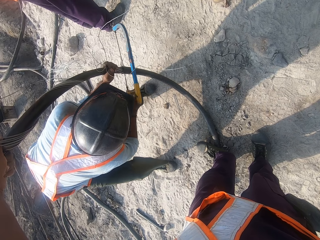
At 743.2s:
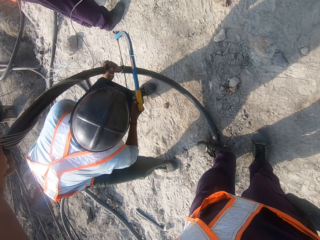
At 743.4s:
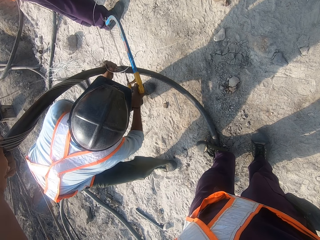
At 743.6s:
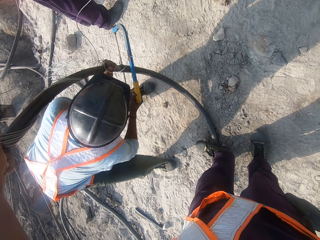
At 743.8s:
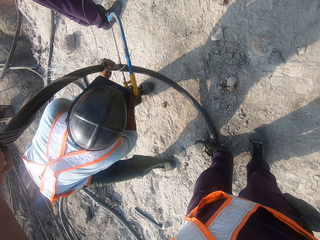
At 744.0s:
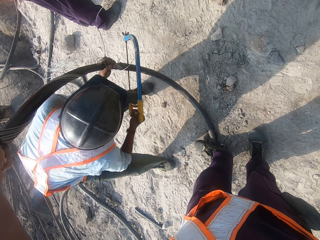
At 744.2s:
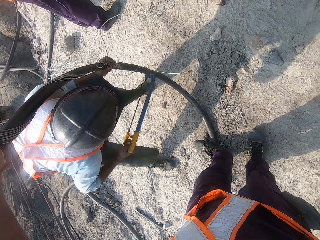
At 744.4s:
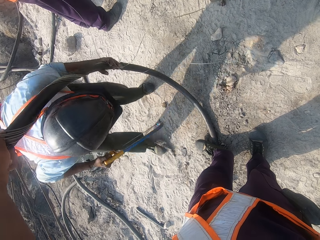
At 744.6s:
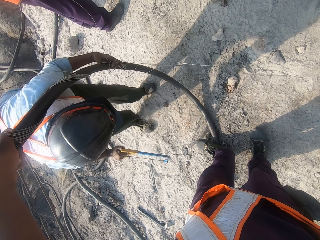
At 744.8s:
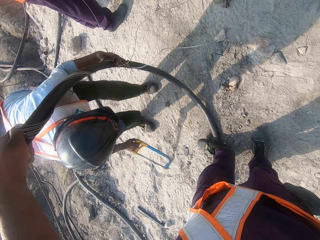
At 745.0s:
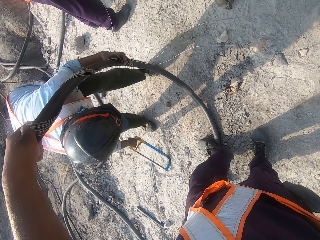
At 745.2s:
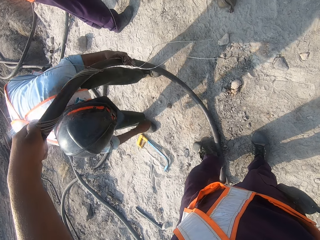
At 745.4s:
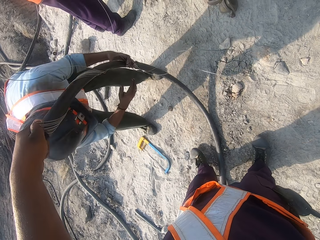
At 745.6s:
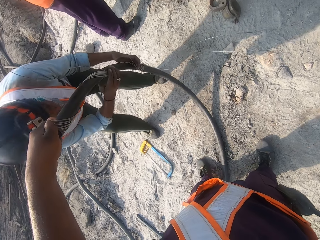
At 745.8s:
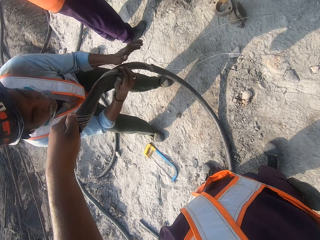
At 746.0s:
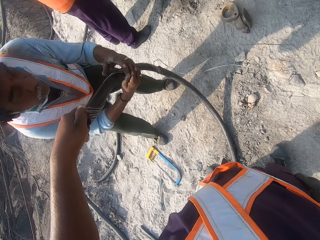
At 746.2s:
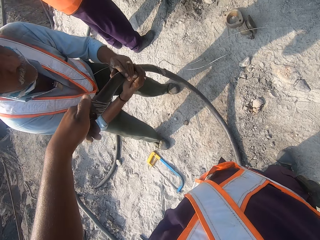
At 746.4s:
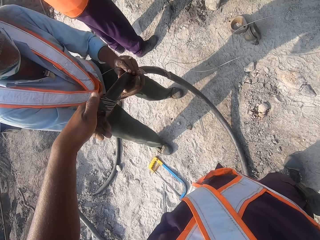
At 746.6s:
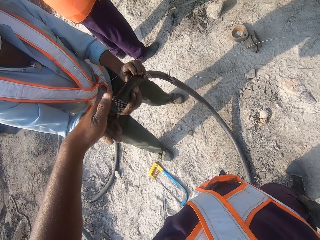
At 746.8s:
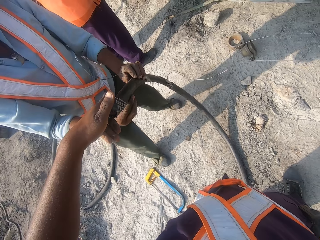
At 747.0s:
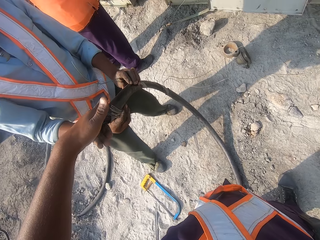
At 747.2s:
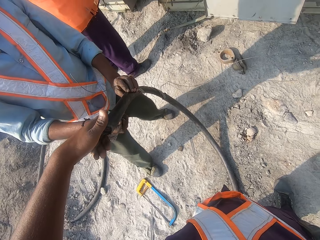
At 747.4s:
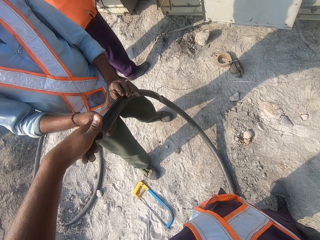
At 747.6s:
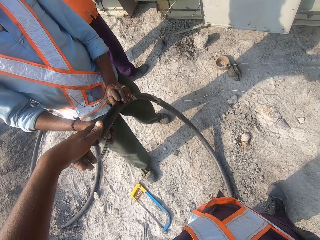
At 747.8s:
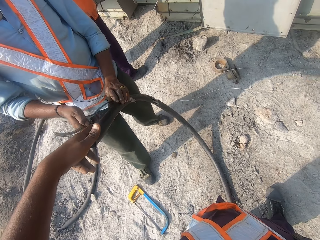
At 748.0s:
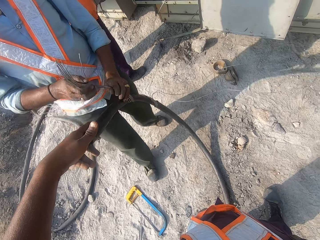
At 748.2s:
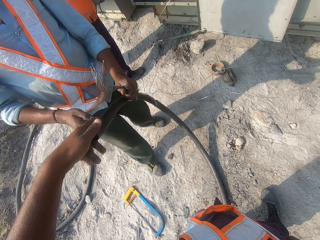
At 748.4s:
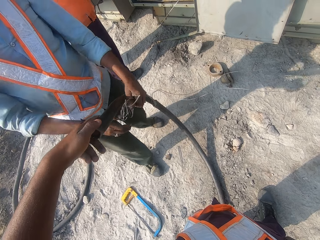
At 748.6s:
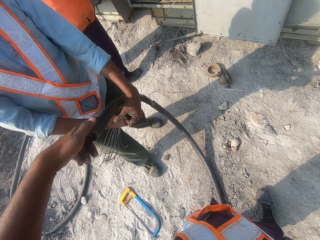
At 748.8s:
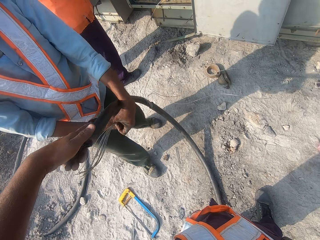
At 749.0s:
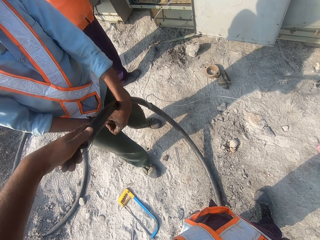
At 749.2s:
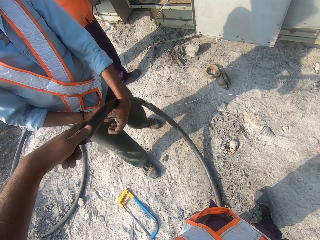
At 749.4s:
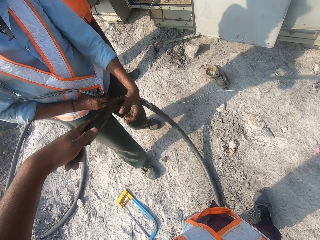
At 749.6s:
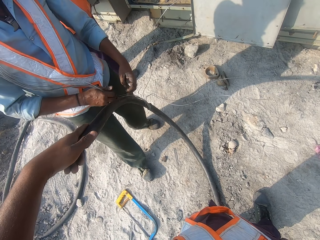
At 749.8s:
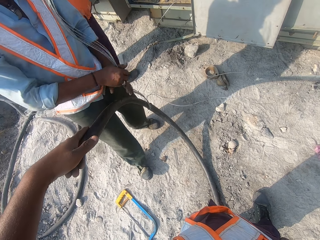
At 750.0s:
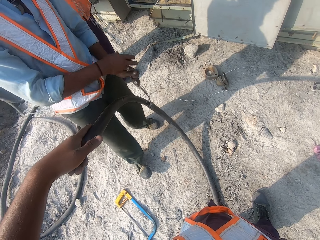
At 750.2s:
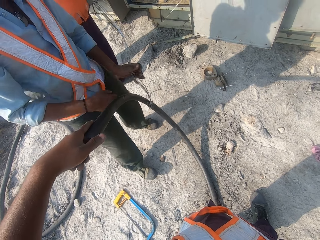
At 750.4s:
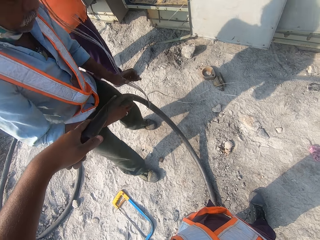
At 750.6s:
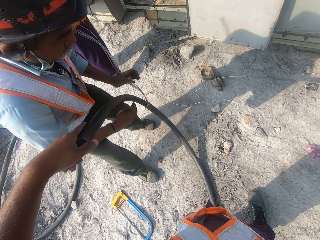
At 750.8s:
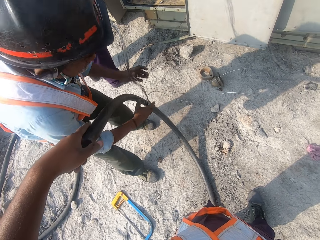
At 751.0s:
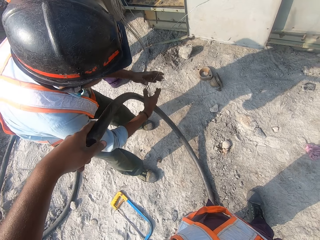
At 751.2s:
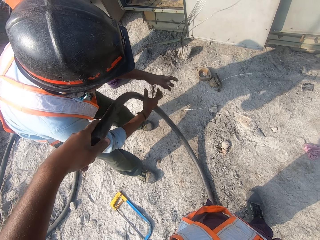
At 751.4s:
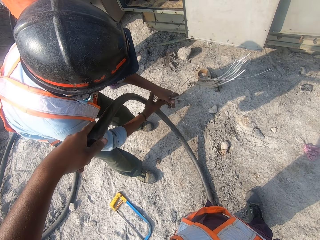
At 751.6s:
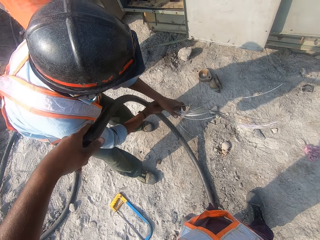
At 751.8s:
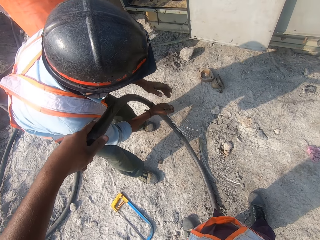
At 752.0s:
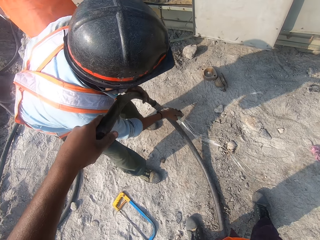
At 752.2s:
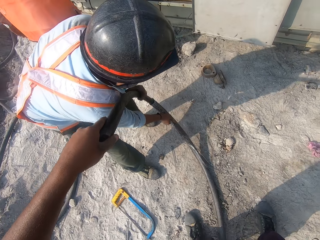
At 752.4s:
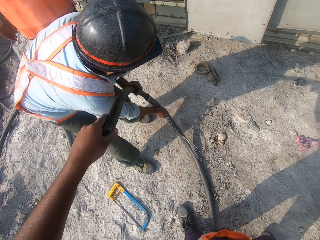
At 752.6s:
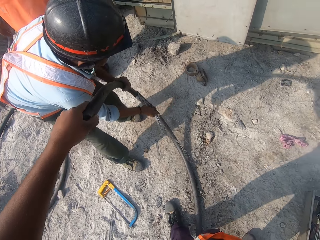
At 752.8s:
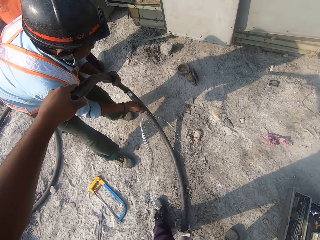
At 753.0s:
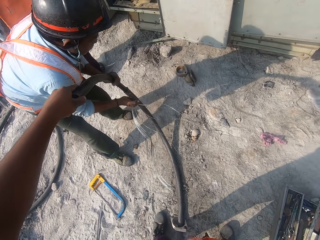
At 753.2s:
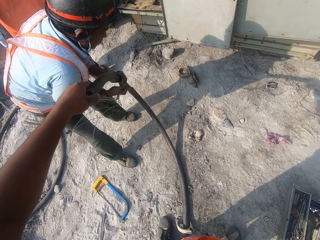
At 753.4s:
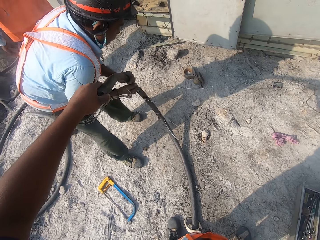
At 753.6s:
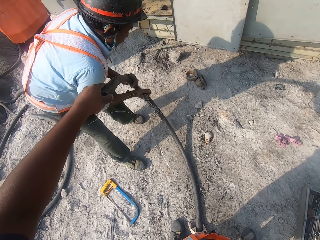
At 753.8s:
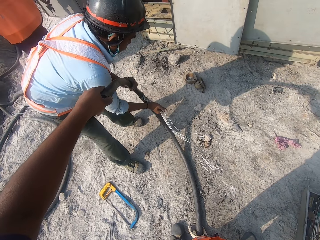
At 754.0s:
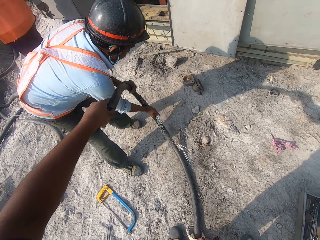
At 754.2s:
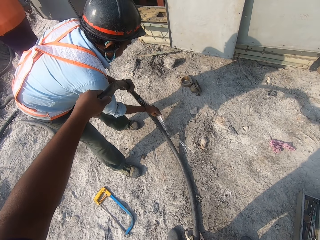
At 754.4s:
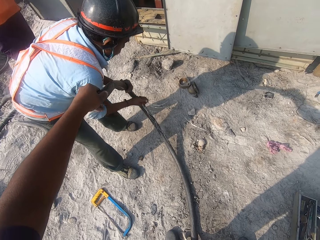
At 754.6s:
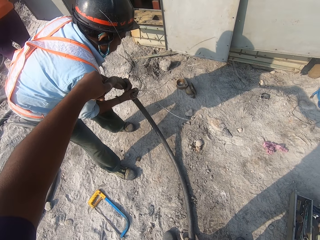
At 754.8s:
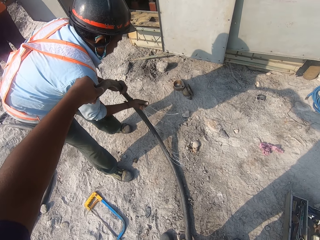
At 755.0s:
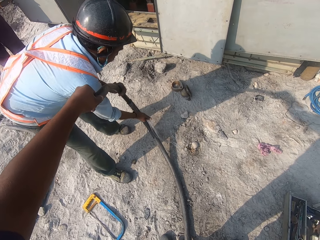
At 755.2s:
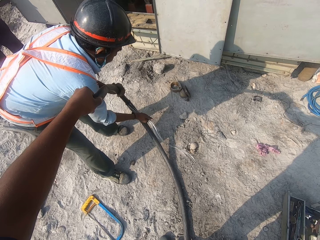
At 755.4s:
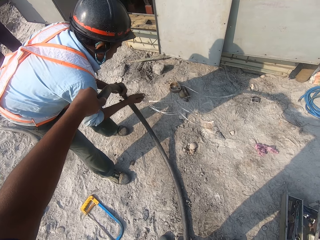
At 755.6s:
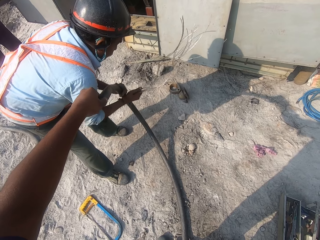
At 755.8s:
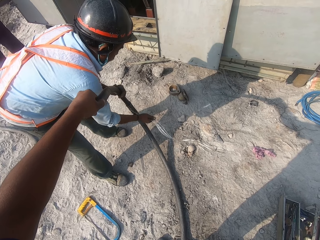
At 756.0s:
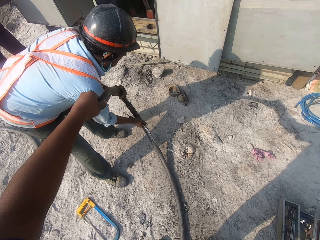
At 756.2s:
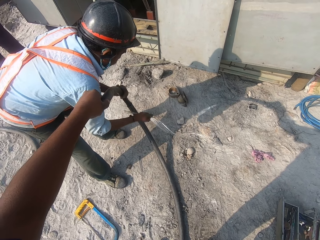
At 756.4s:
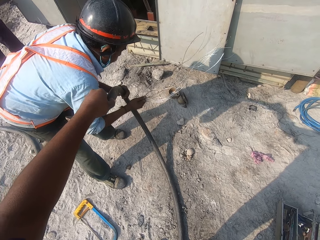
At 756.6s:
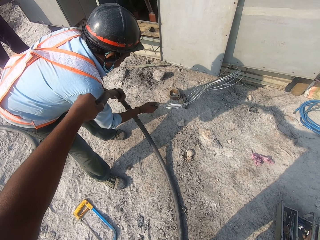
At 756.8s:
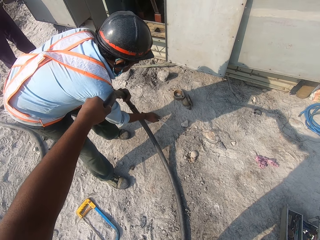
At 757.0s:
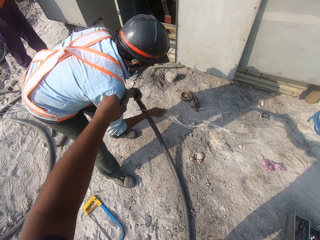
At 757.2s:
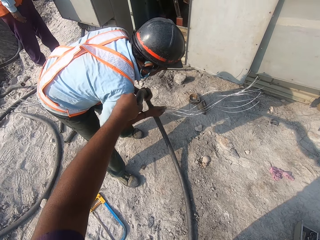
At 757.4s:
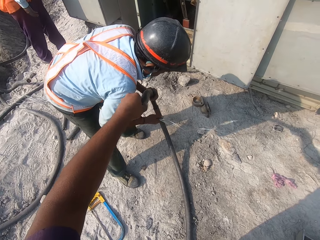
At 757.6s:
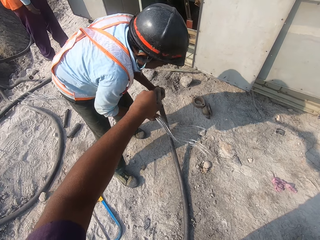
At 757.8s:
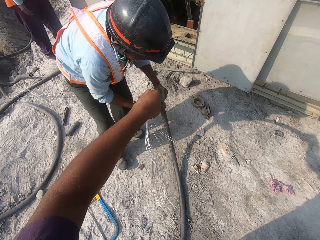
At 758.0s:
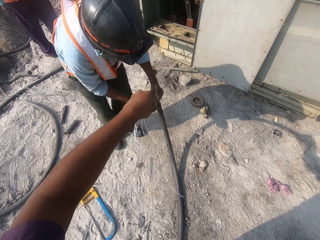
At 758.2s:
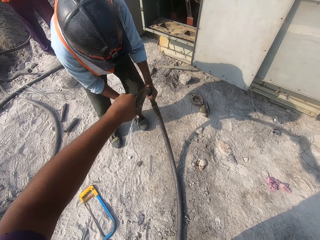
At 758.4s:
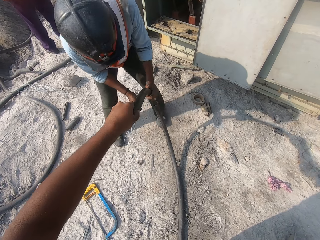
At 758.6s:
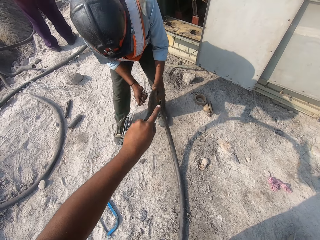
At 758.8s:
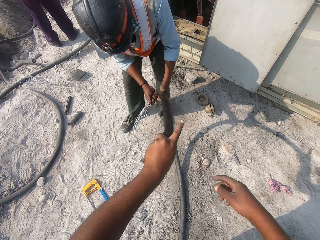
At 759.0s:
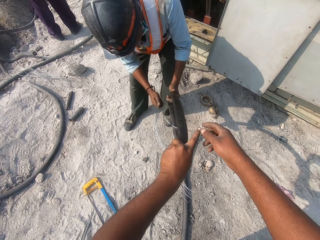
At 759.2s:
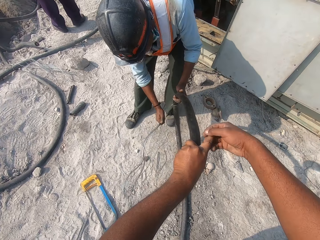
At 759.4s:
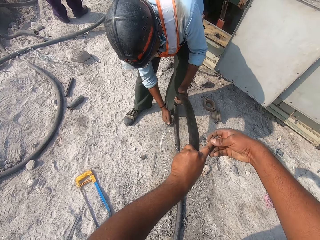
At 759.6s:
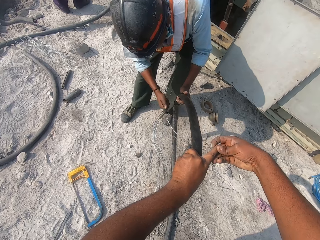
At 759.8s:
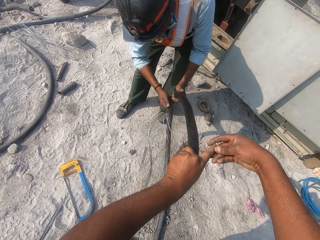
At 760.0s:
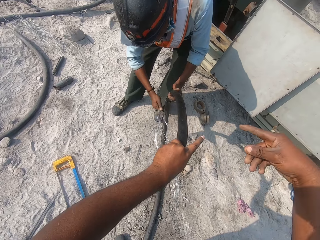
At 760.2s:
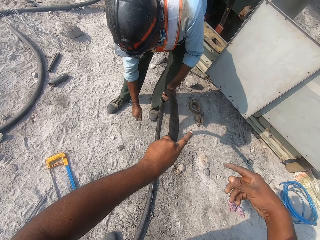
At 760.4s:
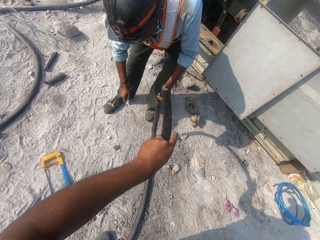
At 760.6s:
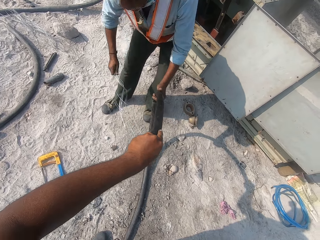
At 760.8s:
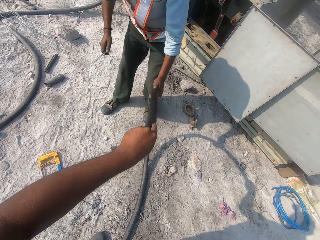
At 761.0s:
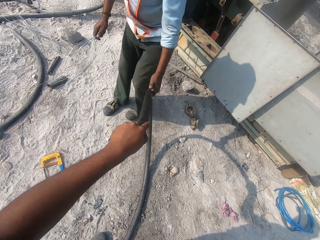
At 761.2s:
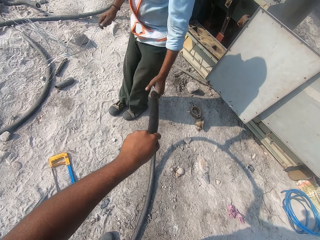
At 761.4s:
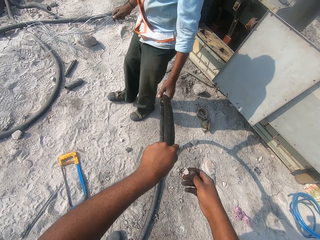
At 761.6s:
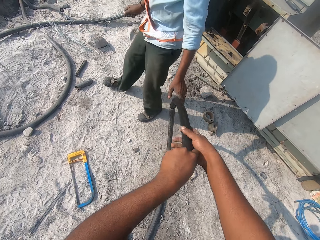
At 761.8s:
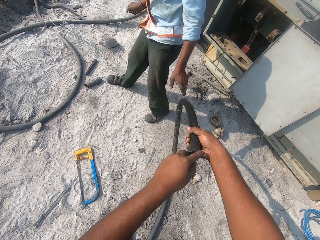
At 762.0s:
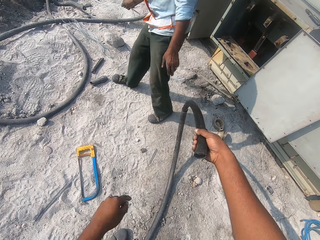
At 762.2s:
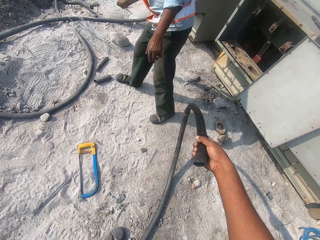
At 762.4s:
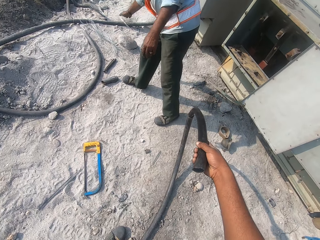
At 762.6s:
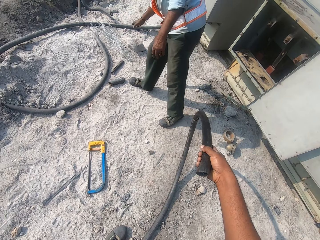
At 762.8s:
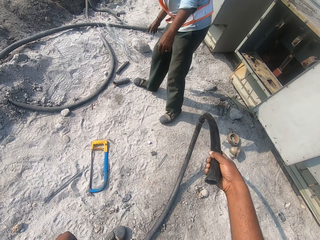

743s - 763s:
The camera wearer drops the hacksaw. A man puts down the hacksaw. The man holds the heavy duty power cable. The man removes steel wires on the cable. The man cuts the steel wires or metal wire. The man turns around. The camera wearer touches his finger. The man cuts the metal wire.

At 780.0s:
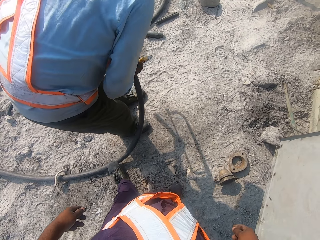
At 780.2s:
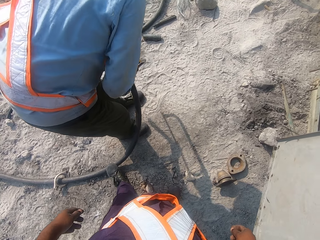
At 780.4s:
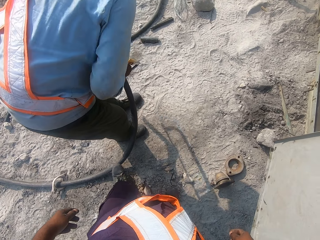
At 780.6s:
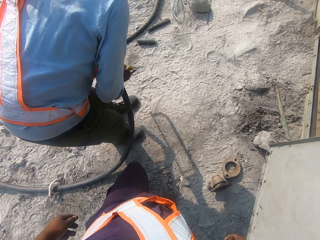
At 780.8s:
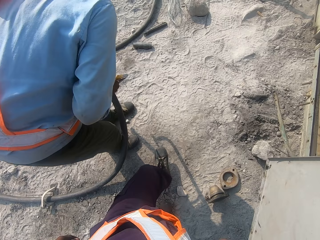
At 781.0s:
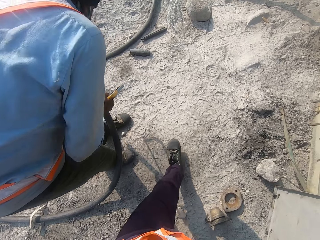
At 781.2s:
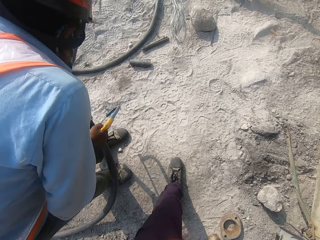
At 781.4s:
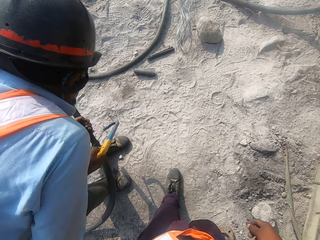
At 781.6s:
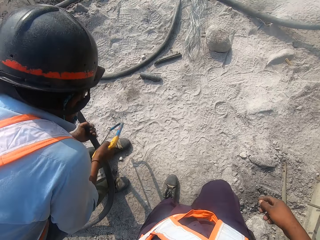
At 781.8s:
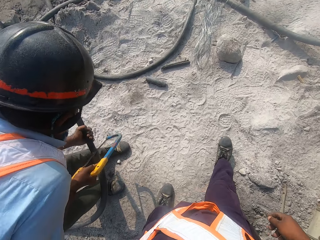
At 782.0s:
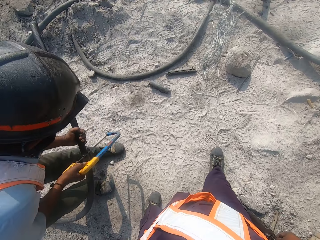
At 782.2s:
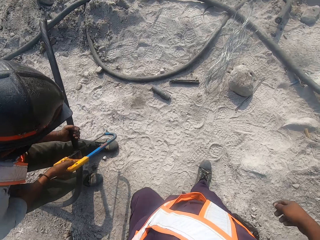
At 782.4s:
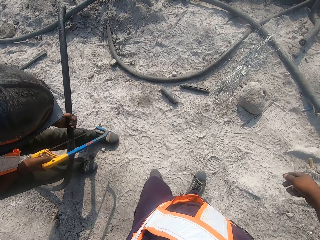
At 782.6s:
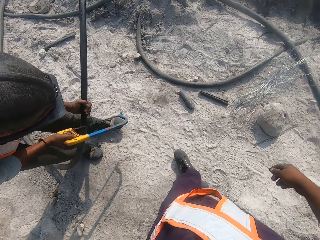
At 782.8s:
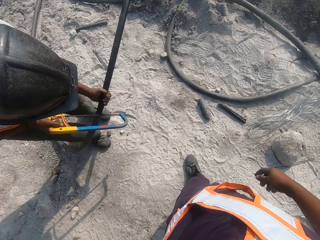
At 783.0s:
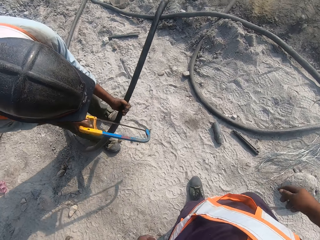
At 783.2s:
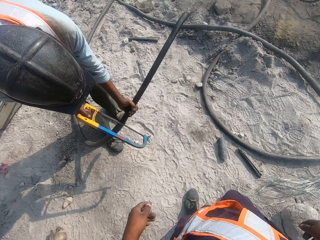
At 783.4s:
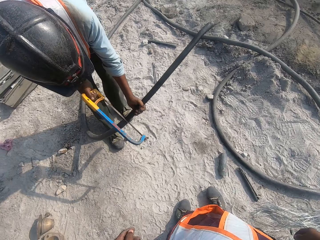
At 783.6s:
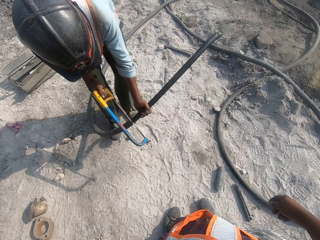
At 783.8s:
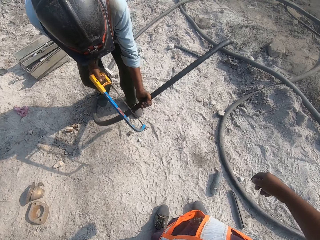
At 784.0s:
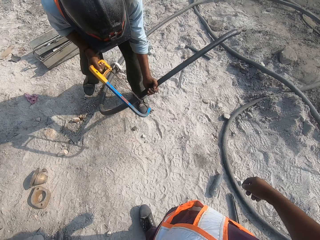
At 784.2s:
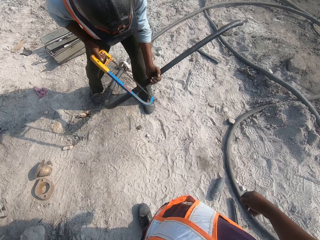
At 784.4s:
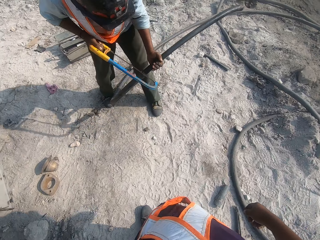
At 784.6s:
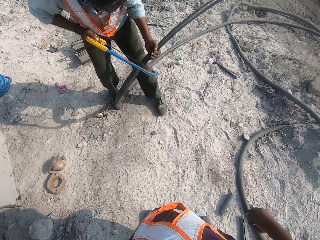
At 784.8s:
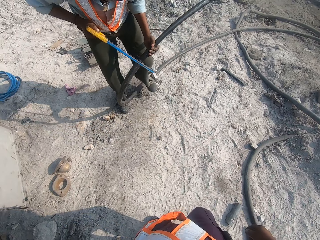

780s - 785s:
The camera wearer walks towards the power cable. A man cuts the power cable with a hacksaw.
